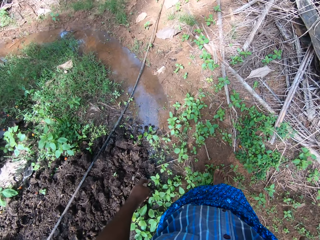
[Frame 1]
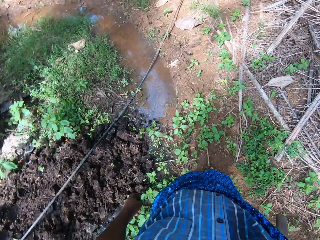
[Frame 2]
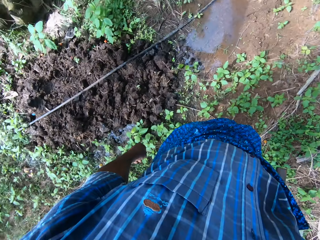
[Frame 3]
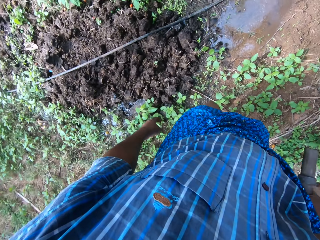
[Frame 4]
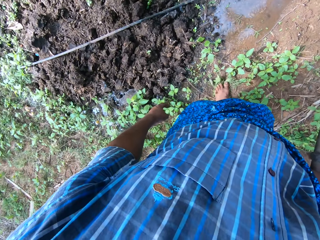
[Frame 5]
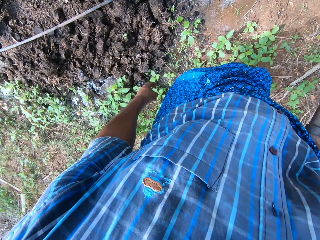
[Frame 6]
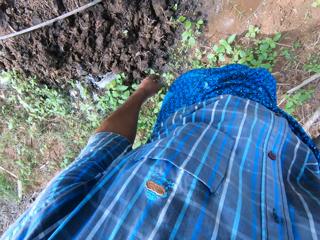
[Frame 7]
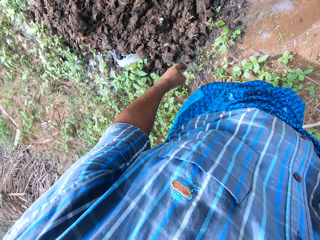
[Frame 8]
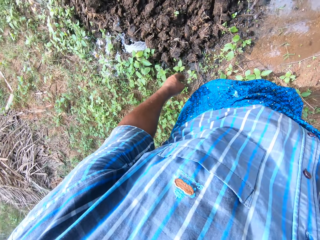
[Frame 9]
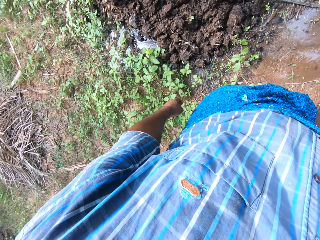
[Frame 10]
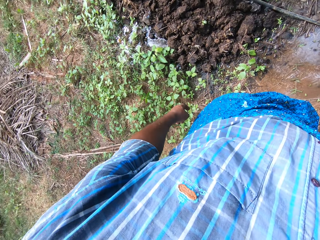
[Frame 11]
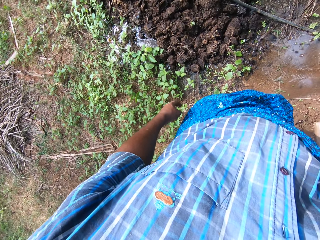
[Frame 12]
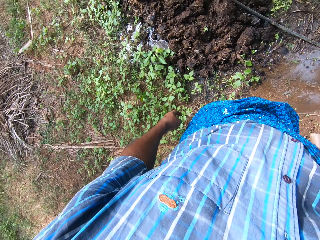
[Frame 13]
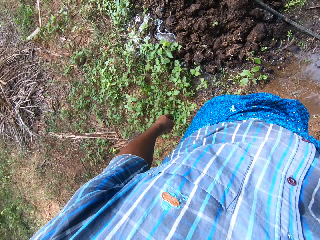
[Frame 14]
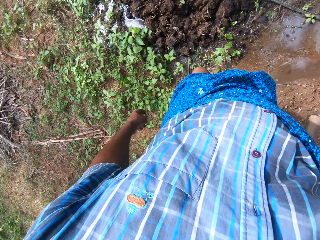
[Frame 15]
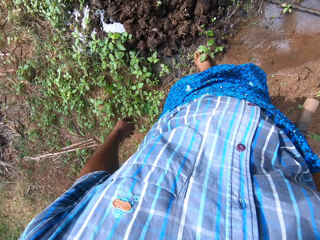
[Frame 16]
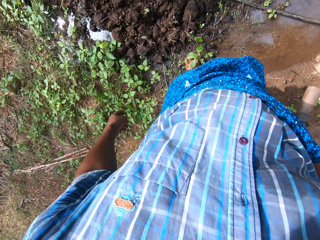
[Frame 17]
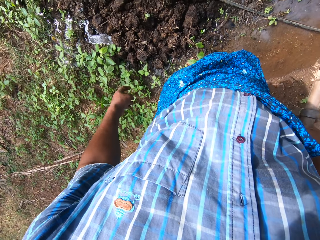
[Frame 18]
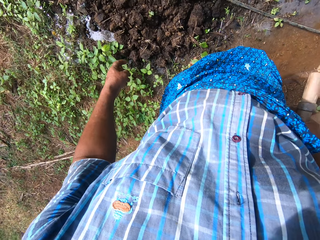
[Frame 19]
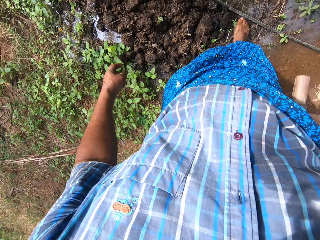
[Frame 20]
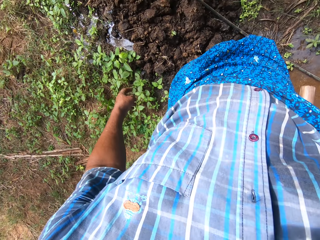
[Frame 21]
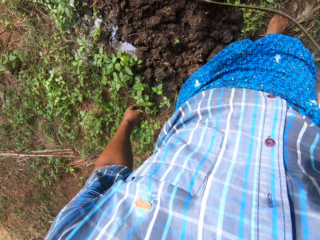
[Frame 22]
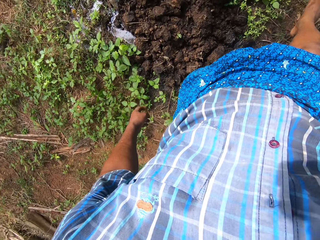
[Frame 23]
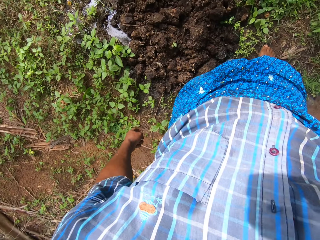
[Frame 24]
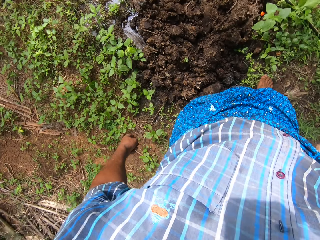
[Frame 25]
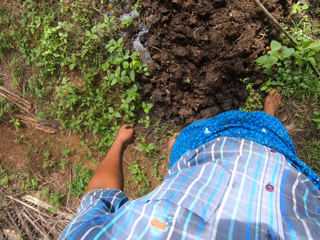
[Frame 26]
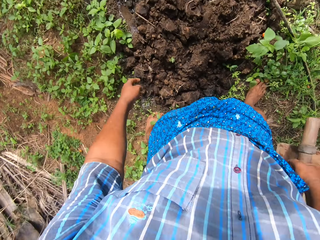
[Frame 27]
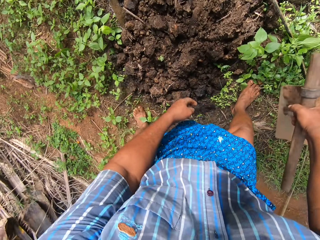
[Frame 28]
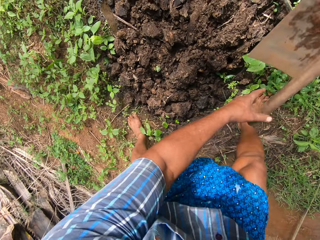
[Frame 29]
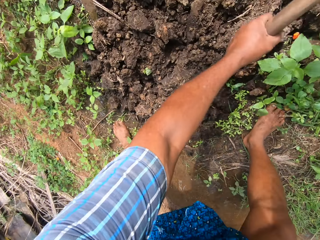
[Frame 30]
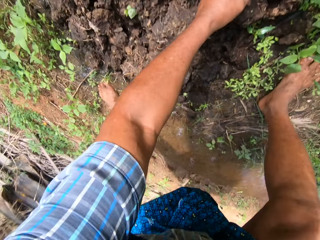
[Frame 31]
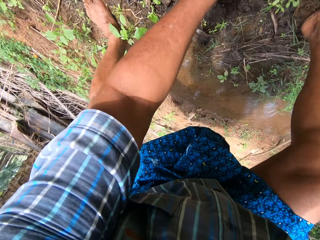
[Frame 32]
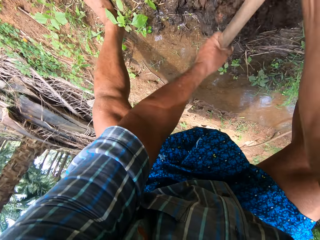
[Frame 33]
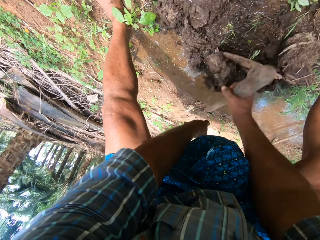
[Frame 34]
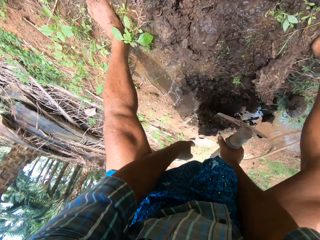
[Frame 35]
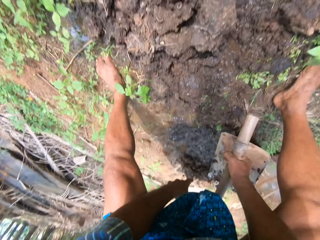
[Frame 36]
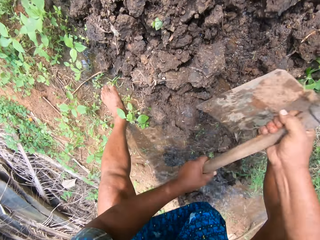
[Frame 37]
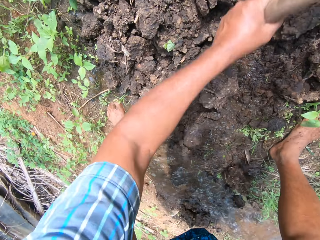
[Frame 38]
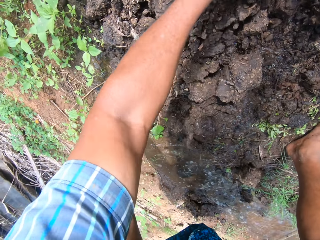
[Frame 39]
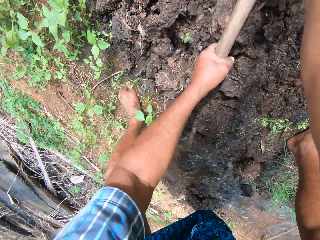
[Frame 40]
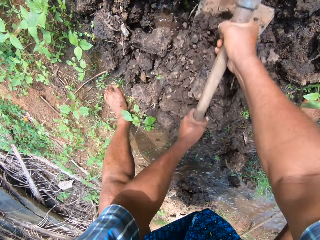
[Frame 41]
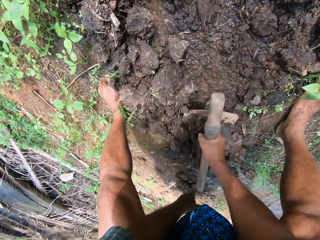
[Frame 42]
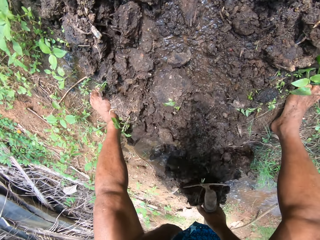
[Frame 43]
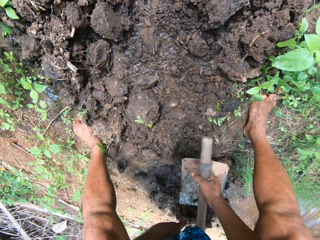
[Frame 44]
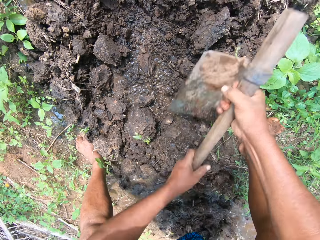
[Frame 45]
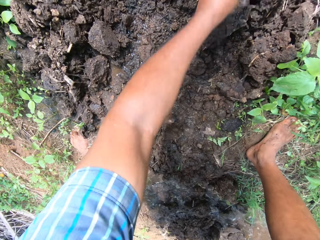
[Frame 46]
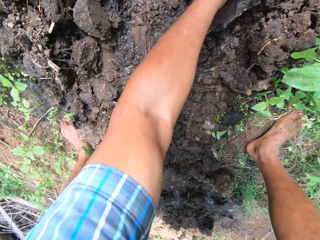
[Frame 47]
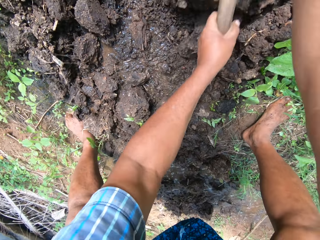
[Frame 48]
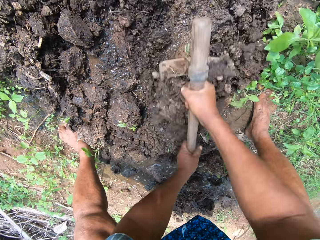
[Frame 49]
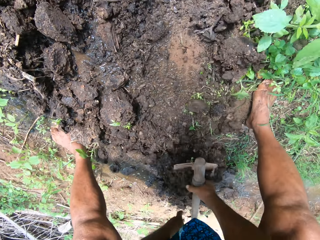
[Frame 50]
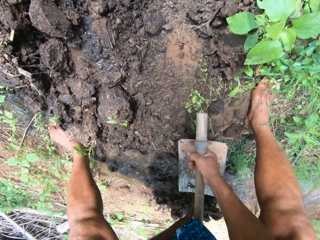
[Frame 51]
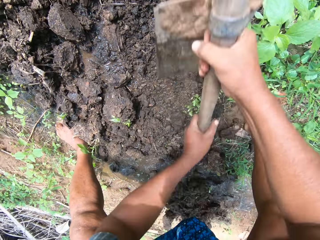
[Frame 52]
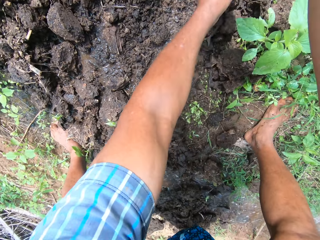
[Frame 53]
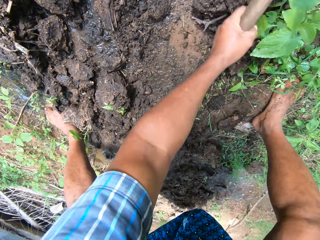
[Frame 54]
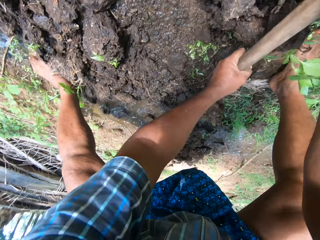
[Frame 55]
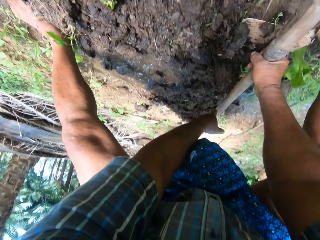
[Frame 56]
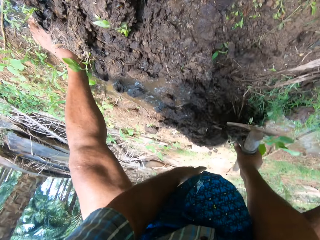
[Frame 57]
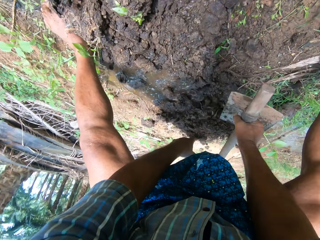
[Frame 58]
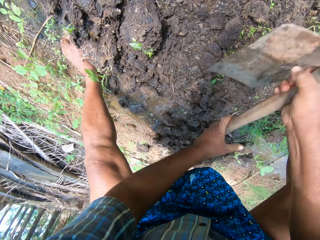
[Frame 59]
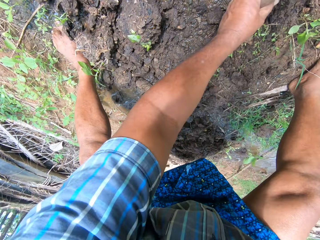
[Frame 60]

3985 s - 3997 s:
The camera wearer moves a pipe with his left leg. He moves soil with a hoe. He digs with the hoe.

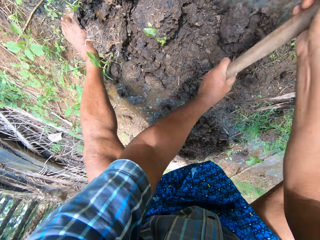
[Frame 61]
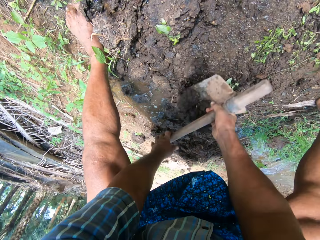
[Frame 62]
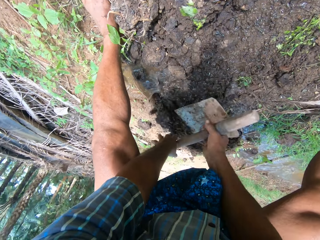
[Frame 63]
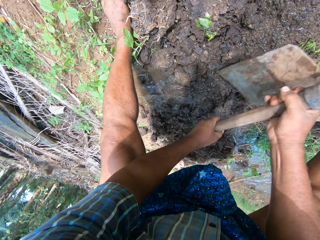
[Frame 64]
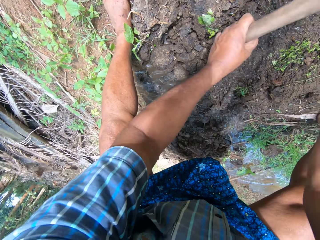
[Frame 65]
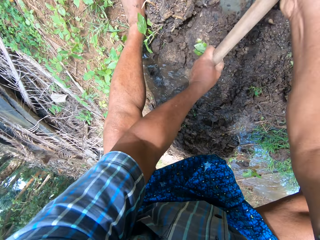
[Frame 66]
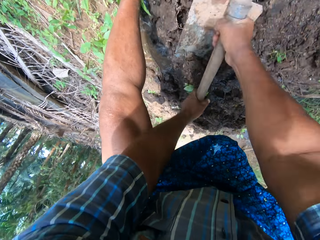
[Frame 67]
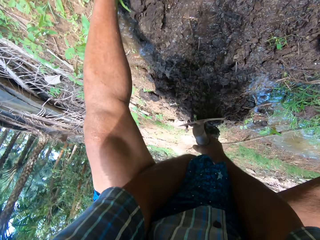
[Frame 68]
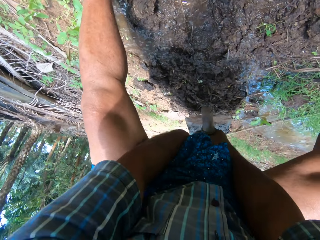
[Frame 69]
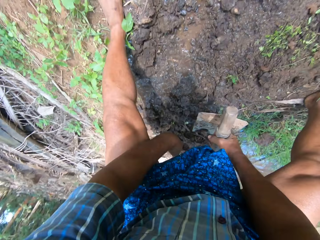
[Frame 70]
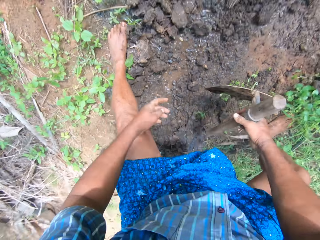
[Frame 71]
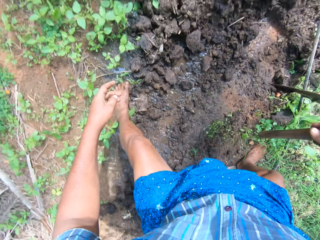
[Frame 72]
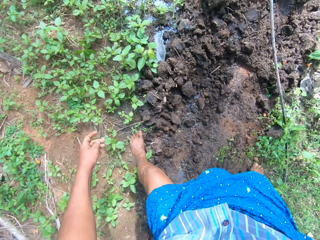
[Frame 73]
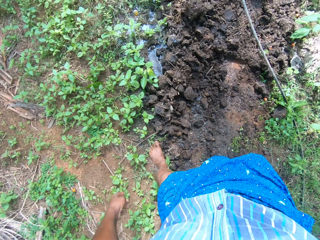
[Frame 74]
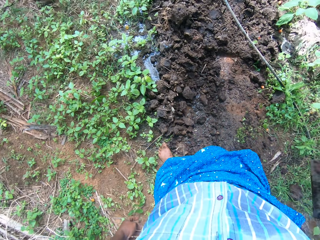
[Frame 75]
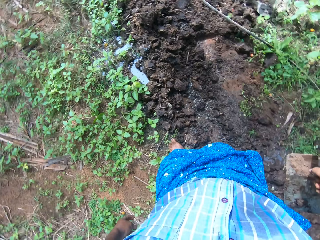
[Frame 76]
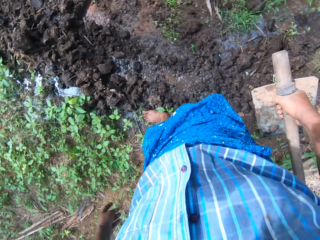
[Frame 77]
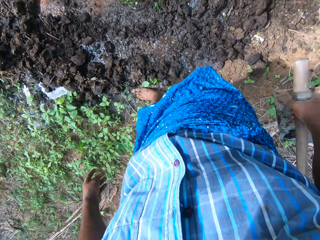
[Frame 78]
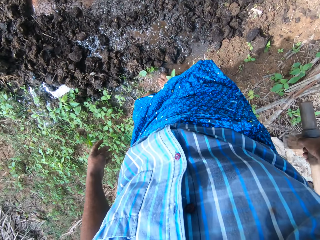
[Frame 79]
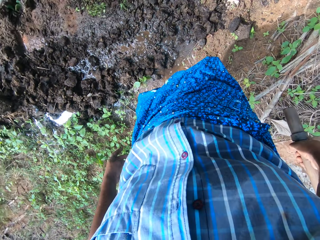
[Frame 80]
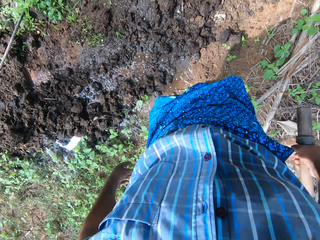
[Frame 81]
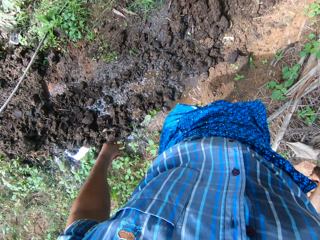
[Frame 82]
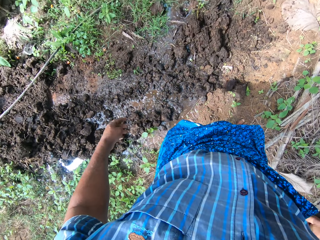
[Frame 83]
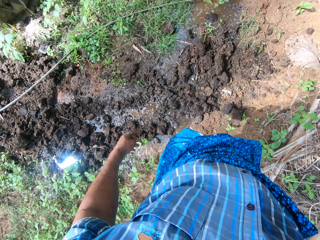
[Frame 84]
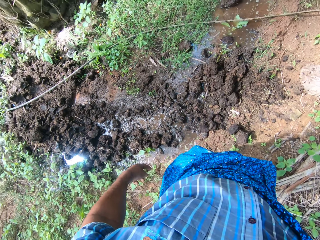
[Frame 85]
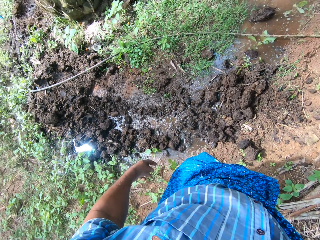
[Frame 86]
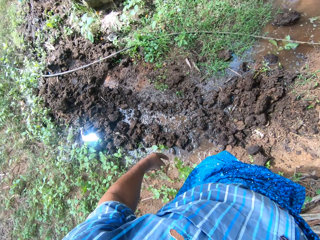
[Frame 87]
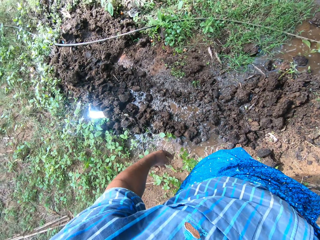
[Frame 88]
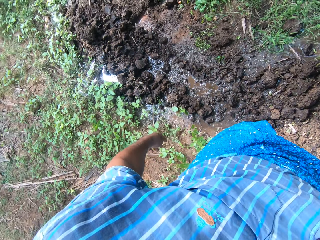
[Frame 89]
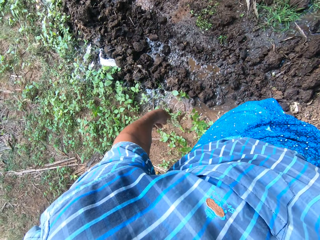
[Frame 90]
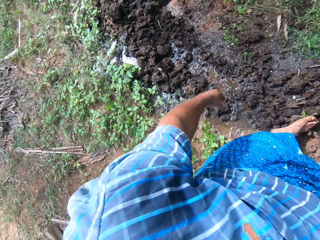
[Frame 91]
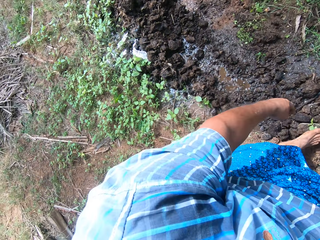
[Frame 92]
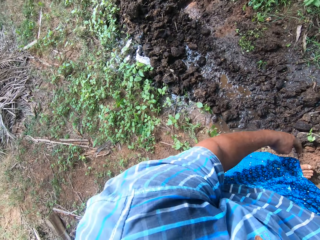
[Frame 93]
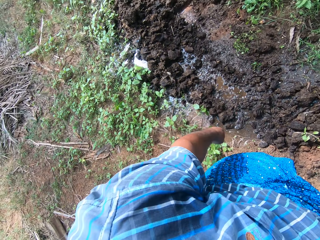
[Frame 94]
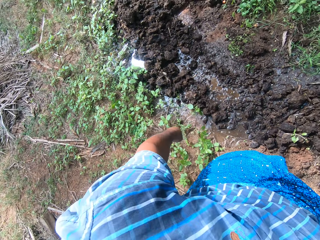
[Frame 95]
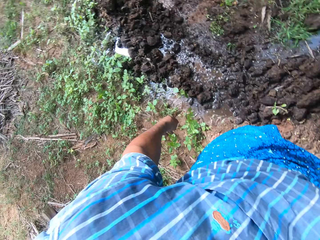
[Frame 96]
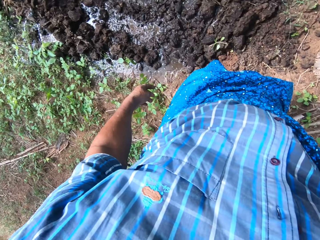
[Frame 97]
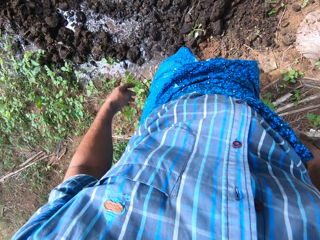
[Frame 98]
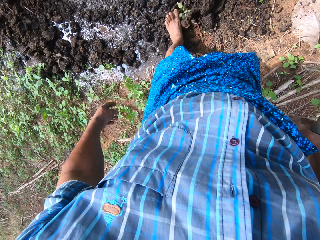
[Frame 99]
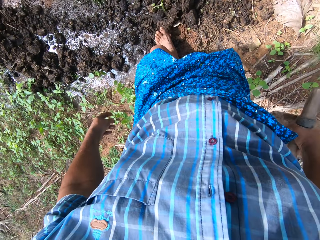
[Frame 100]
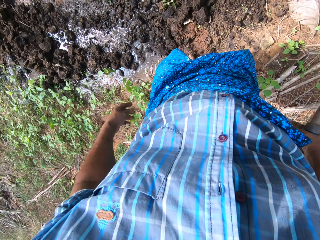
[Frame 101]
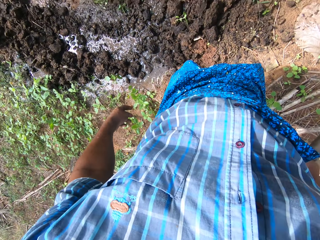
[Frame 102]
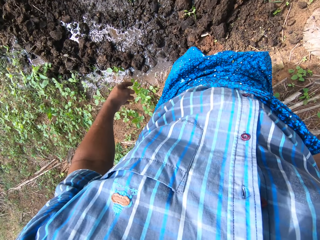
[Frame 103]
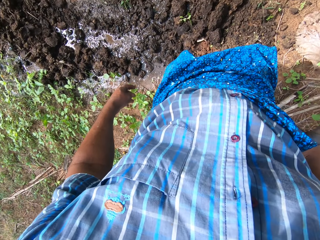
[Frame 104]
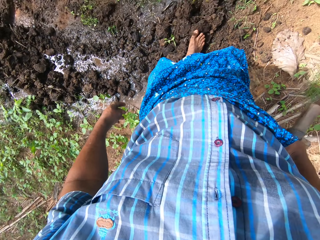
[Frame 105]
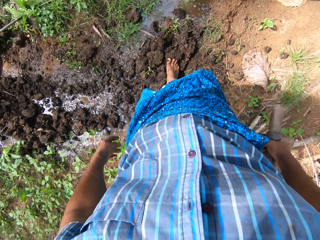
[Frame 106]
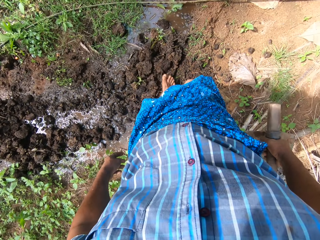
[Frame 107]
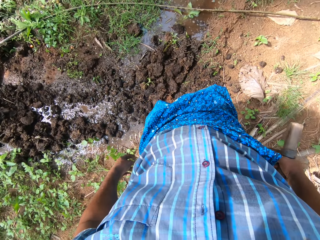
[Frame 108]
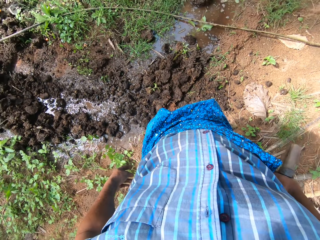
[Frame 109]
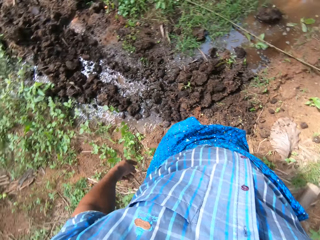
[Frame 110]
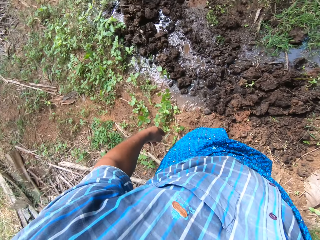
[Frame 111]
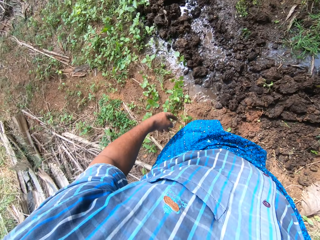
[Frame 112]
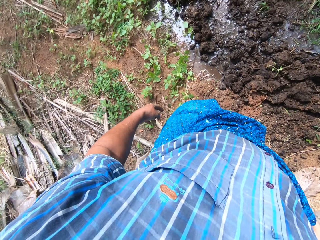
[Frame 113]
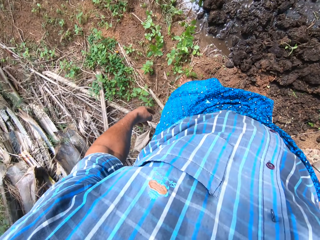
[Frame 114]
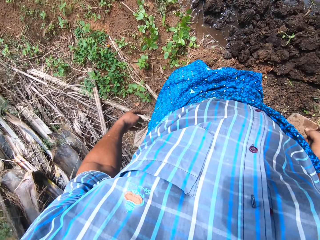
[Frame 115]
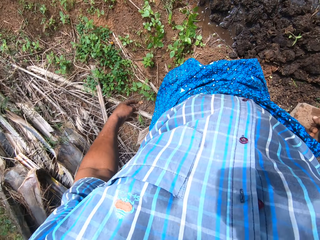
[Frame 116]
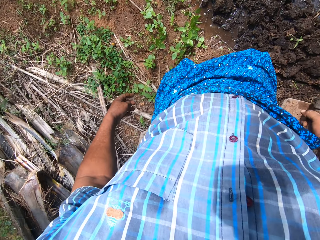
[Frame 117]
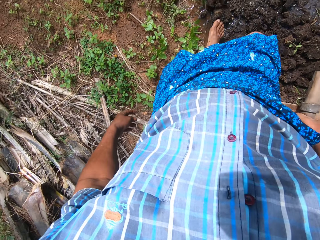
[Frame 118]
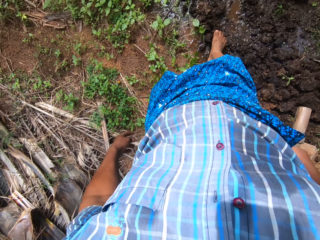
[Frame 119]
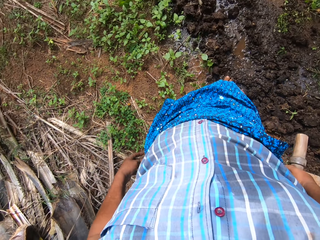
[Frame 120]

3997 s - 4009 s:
The camera wearer moves the soil with his leg.
